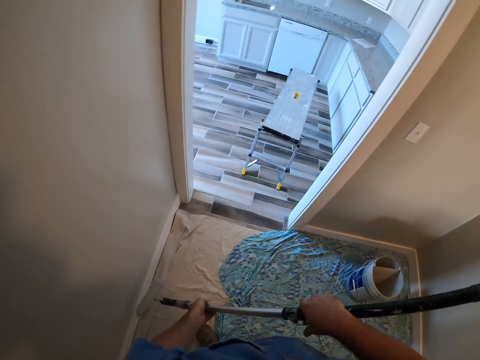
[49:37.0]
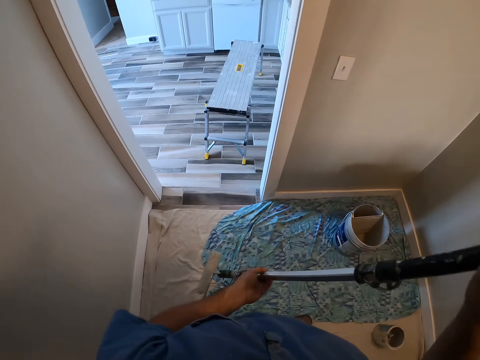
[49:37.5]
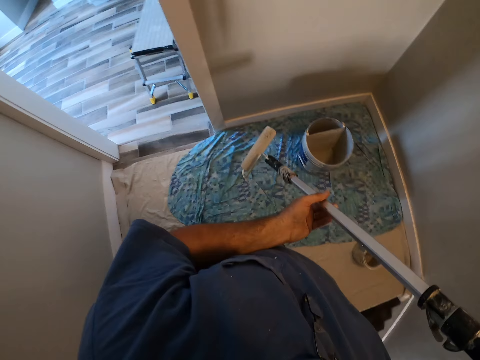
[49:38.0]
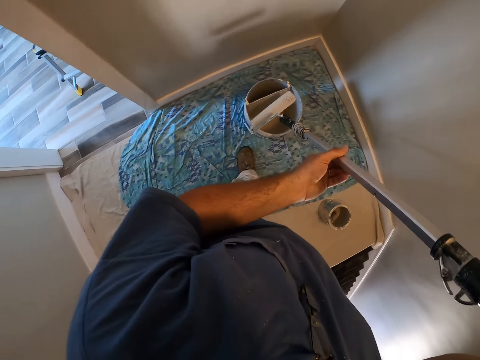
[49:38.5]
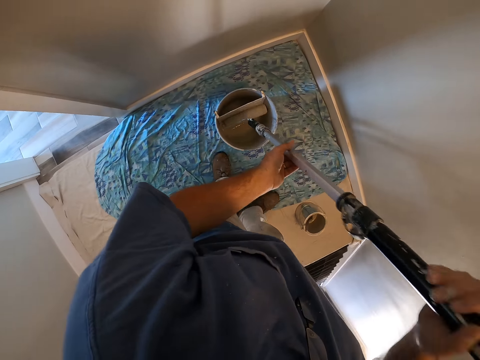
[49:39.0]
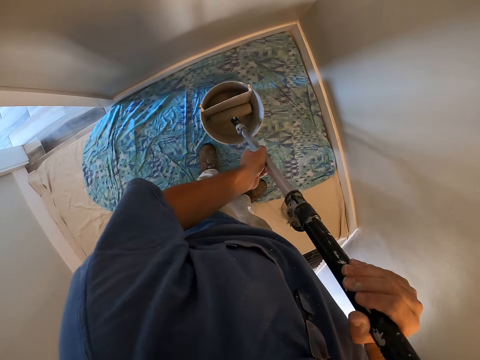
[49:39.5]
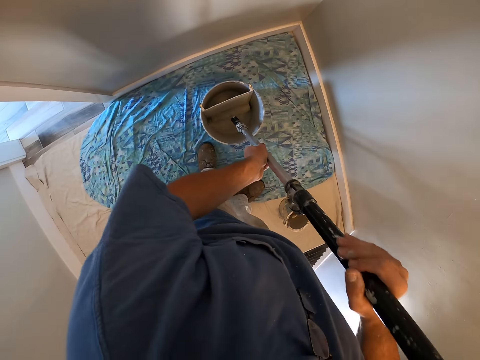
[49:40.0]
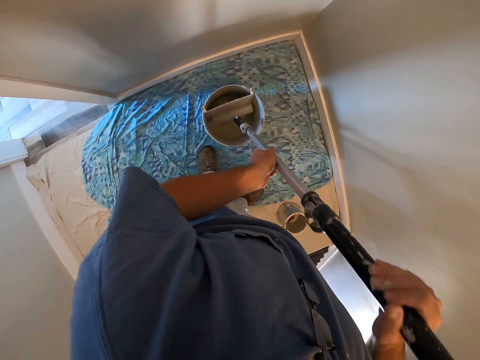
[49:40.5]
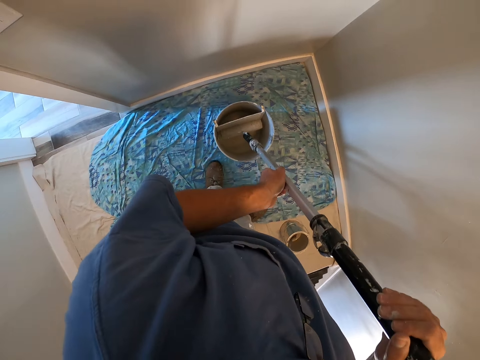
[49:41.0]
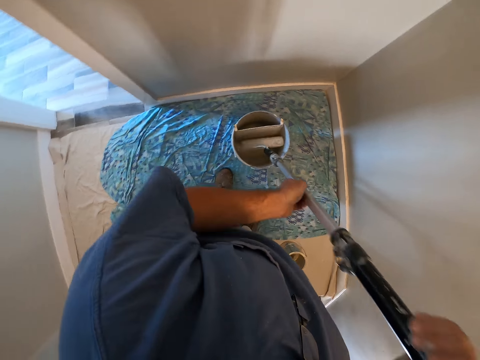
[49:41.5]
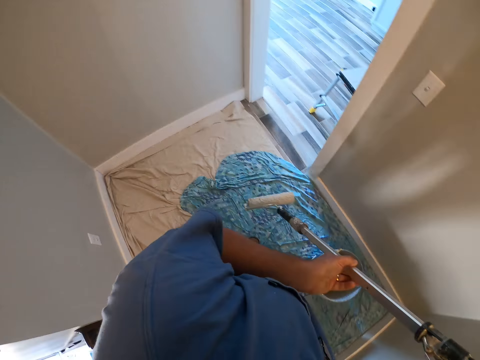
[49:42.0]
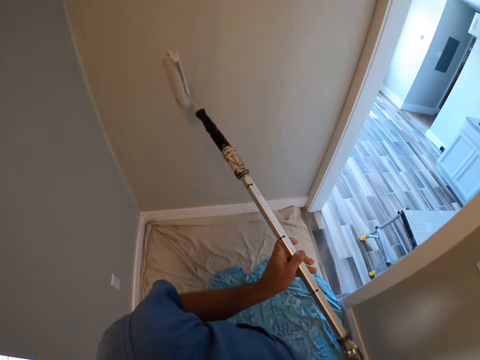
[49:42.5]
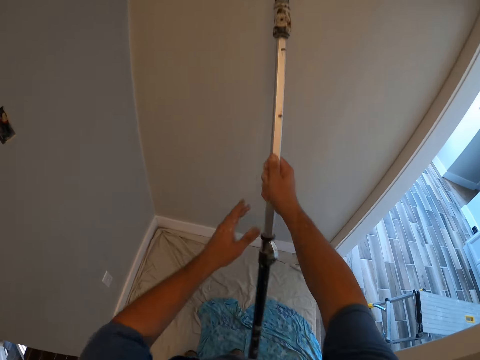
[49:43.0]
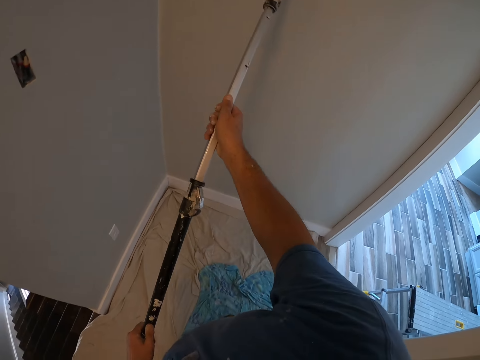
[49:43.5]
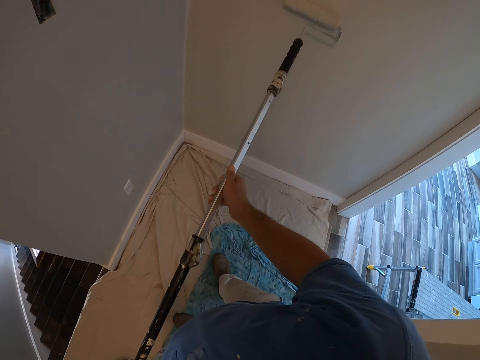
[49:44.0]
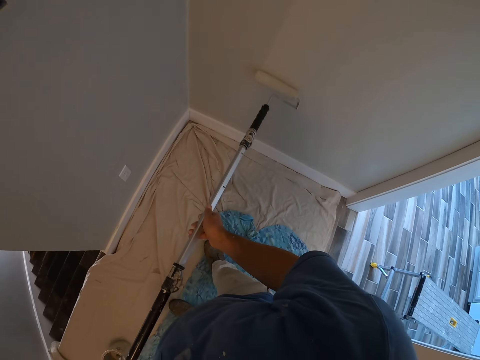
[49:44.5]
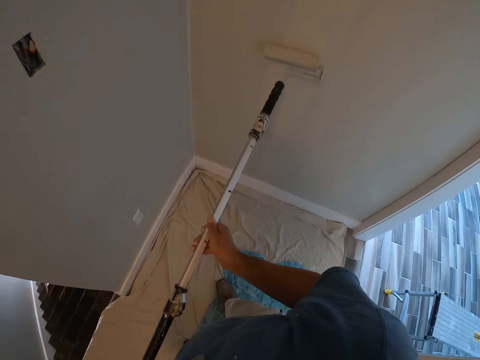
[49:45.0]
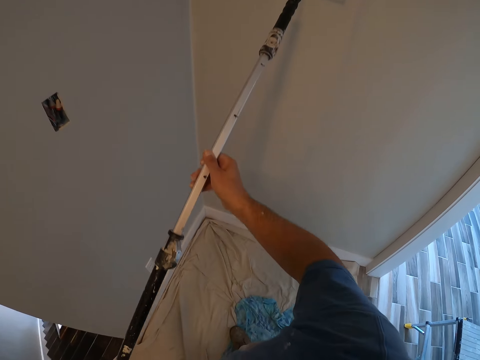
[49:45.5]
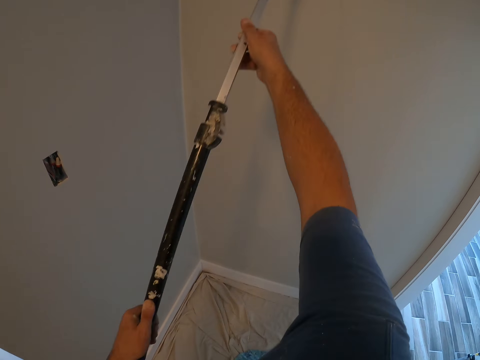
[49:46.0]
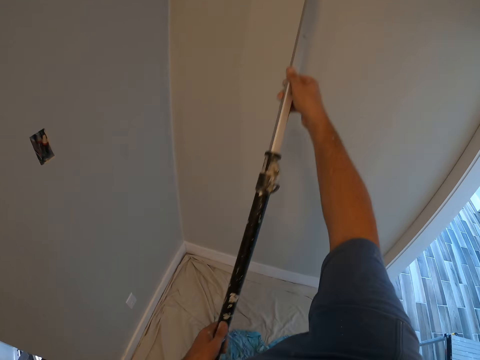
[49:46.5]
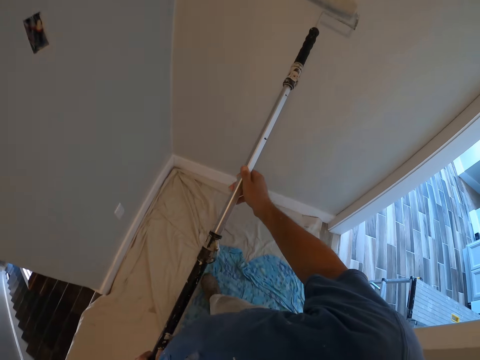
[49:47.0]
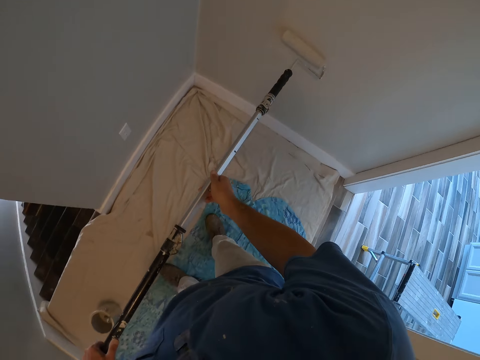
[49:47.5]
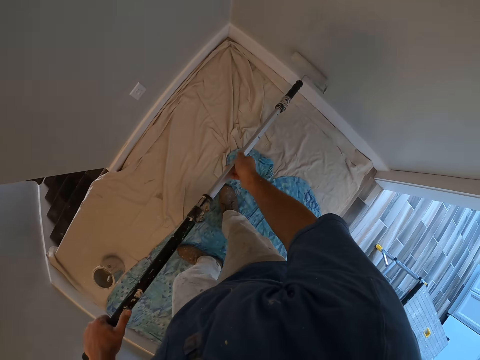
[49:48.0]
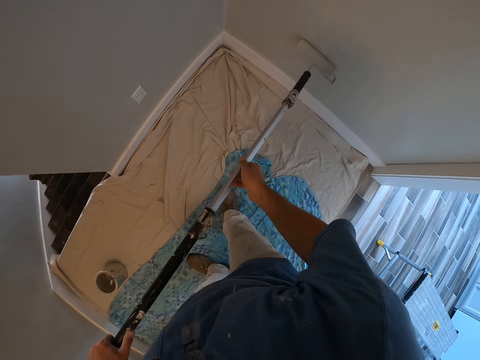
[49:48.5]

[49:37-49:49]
The camera wearer dips the paint roller in paint from the paint container. They paint the wall of the room with the paint roller.

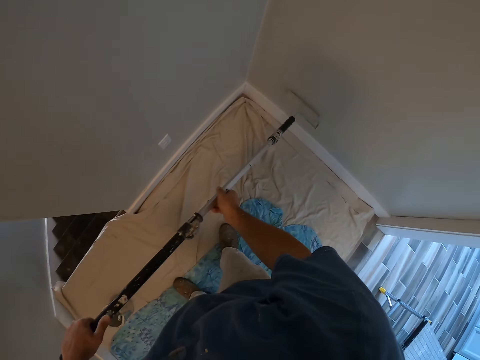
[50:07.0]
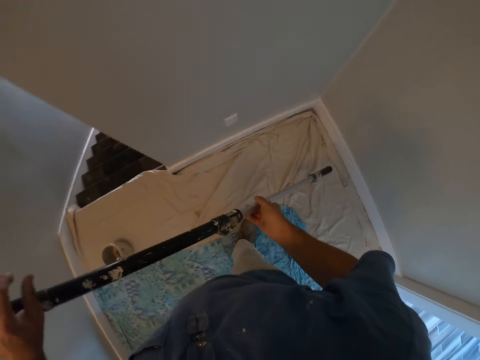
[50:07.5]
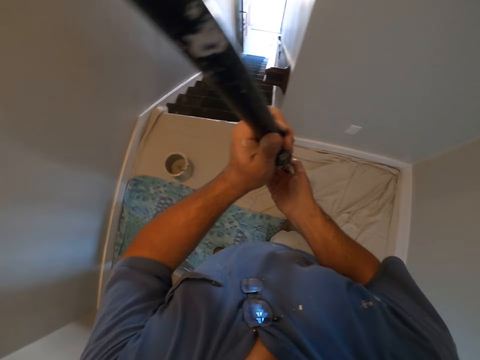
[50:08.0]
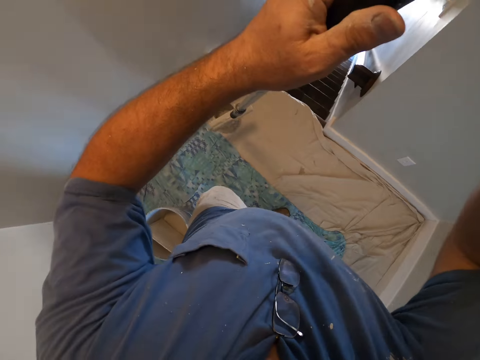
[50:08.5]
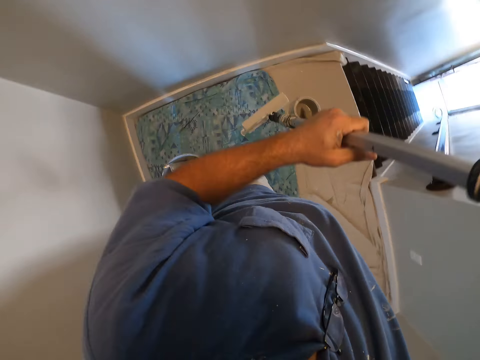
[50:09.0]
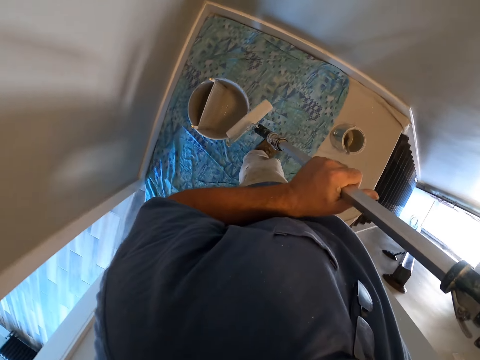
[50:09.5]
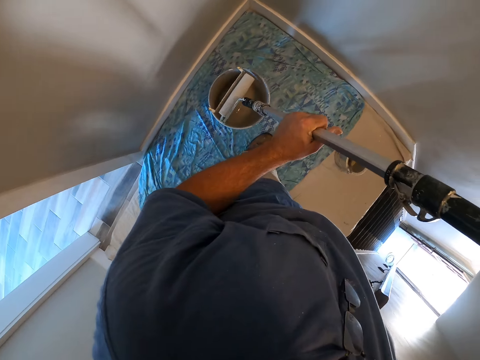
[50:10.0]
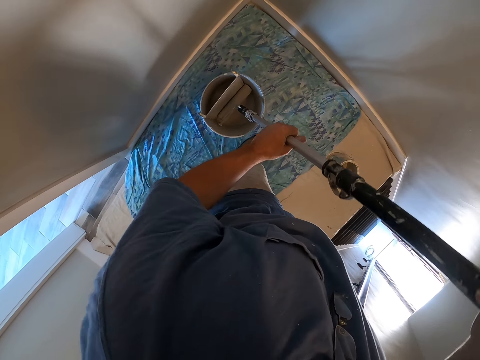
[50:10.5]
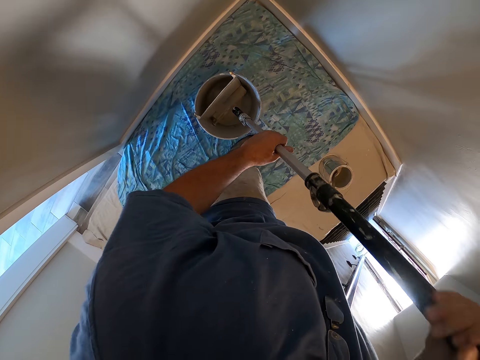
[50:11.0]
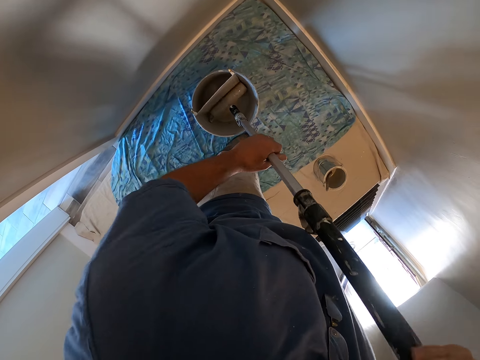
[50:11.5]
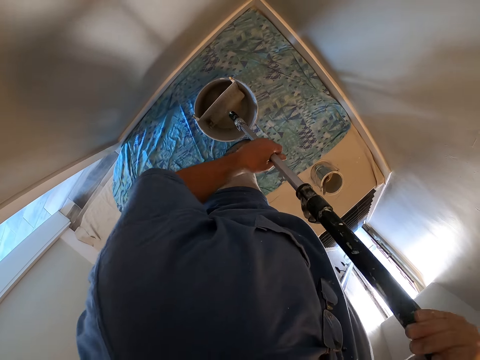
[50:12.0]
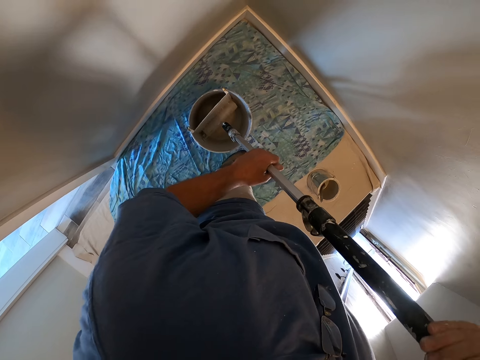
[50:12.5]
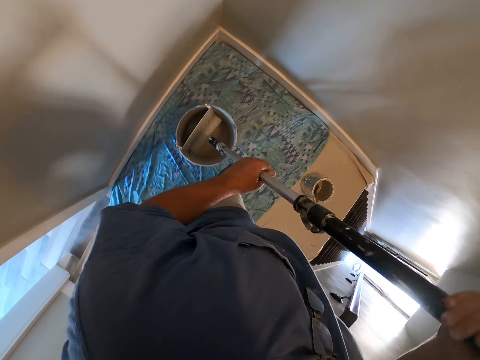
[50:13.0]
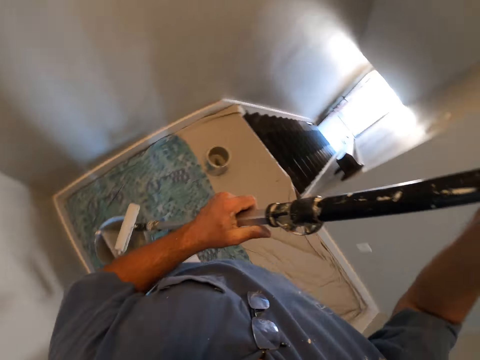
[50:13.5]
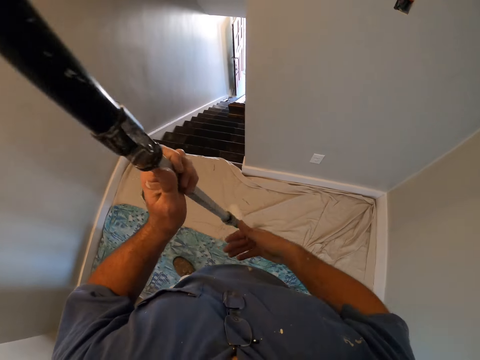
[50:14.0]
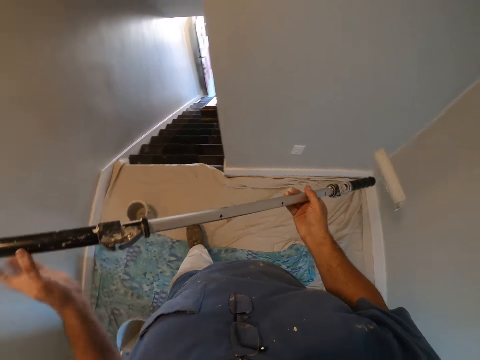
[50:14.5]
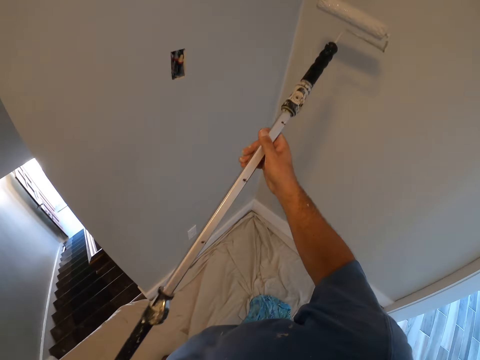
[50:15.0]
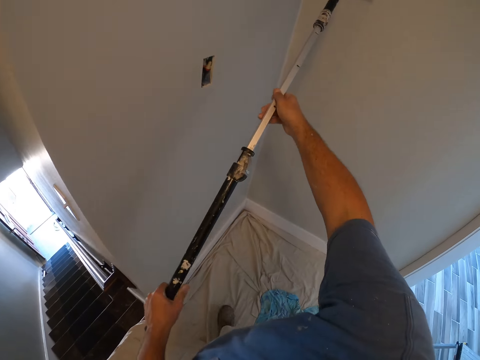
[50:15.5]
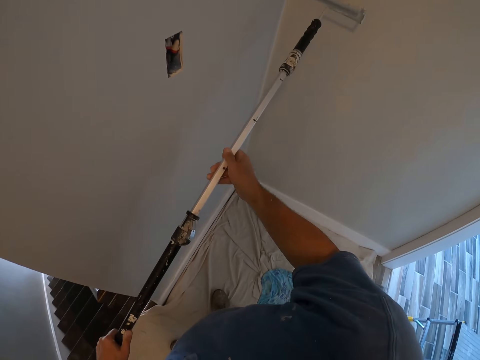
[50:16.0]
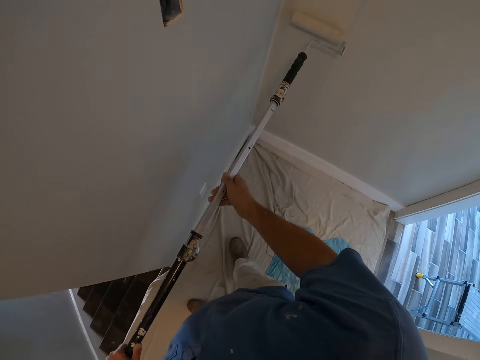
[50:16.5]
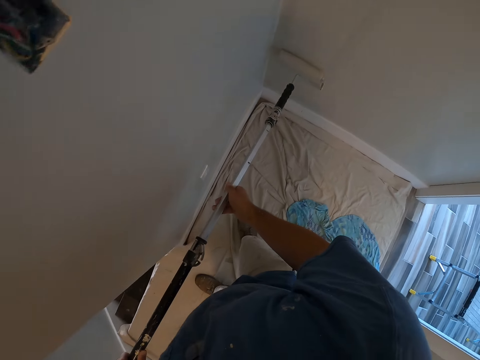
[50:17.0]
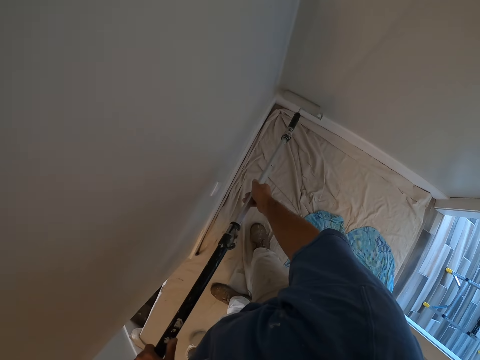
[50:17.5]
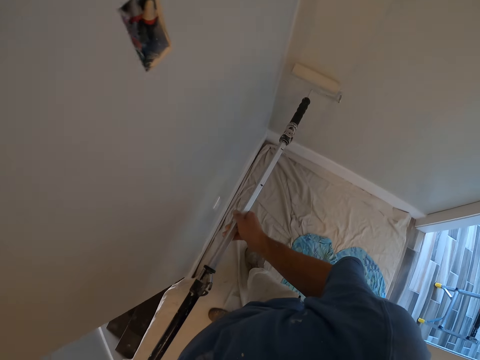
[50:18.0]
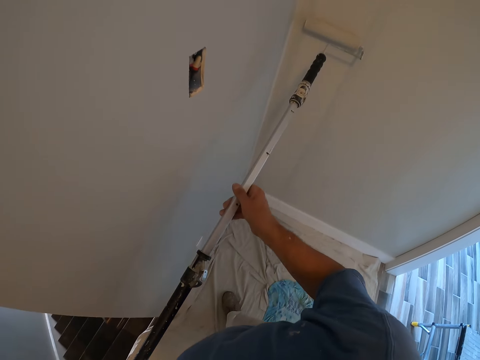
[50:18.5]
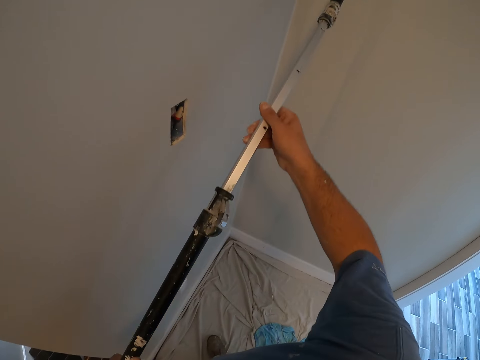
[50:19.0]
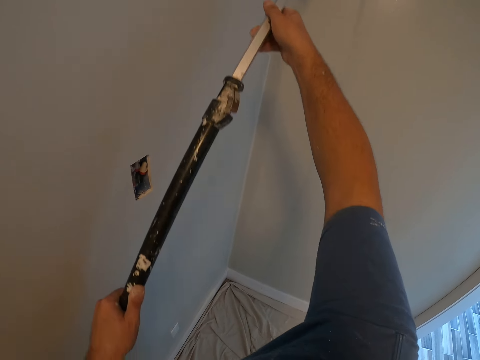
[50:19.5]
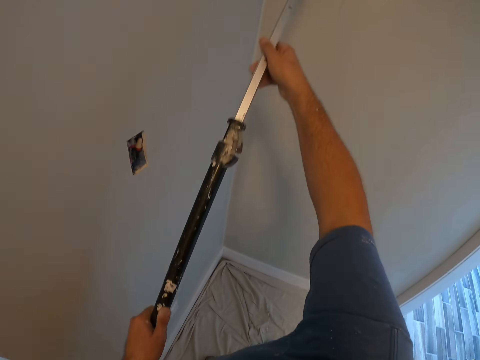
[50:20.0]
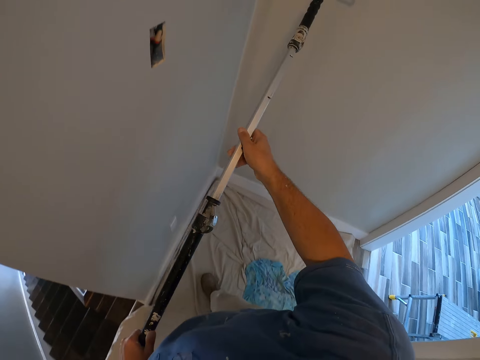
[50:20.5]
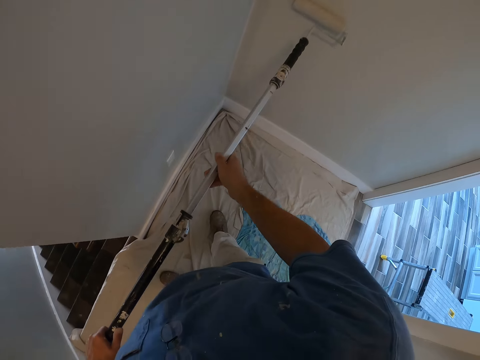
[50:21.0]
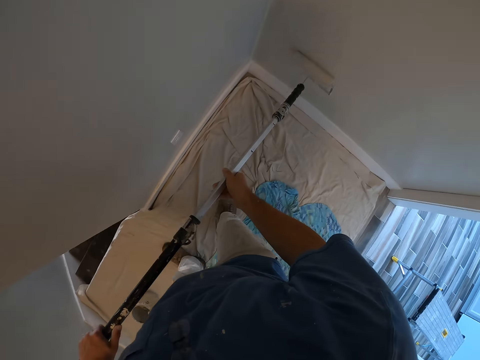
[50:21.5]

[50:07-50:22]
The camera wearer holds the paint roller with one hand. They lift the paint roller and hold the paint roller with both hands. They dip the paint roller in the bucket. They hold the paint roller with both hands. They paint the wall of the room with the paint roller.
